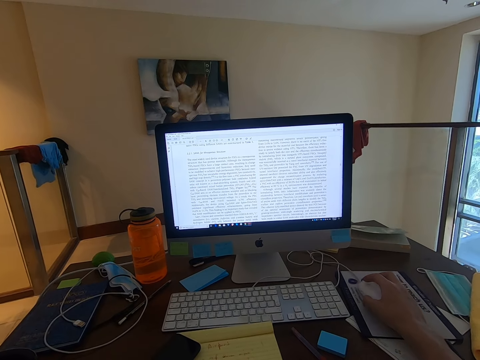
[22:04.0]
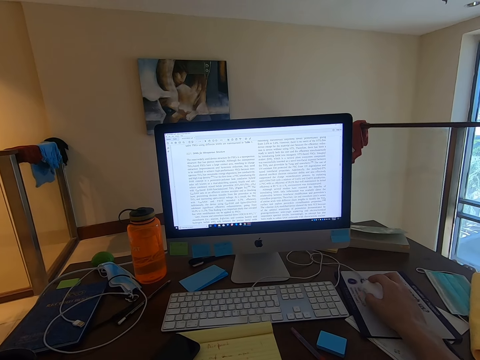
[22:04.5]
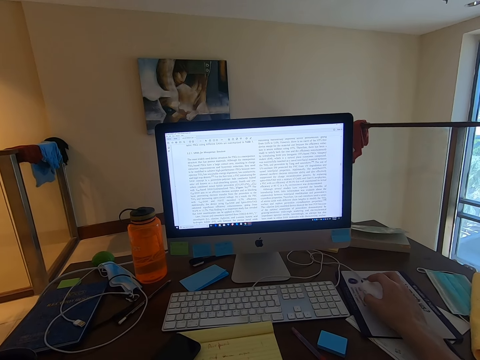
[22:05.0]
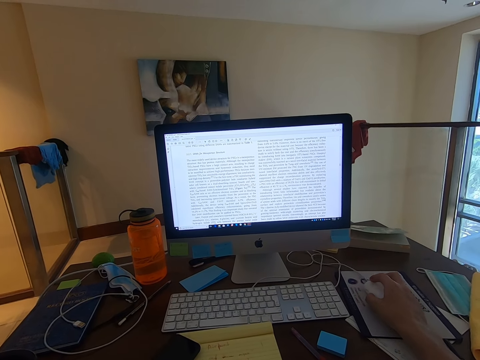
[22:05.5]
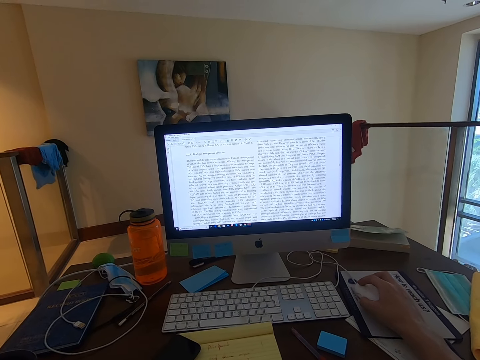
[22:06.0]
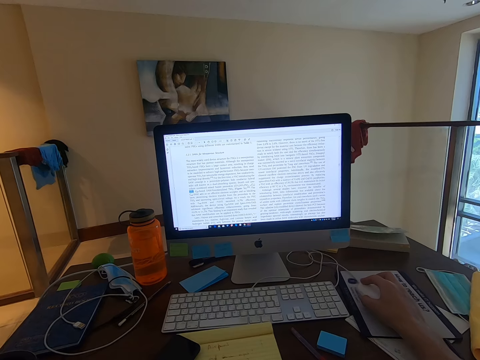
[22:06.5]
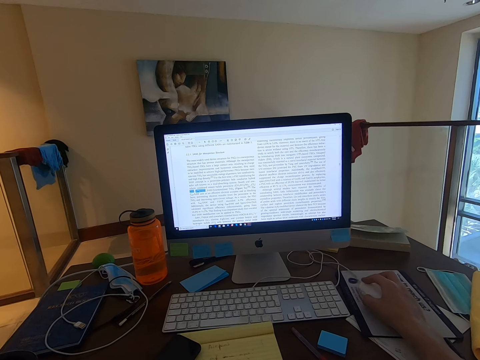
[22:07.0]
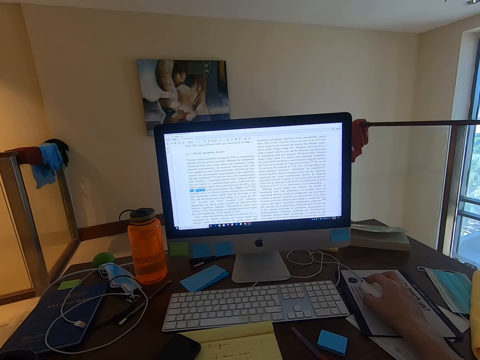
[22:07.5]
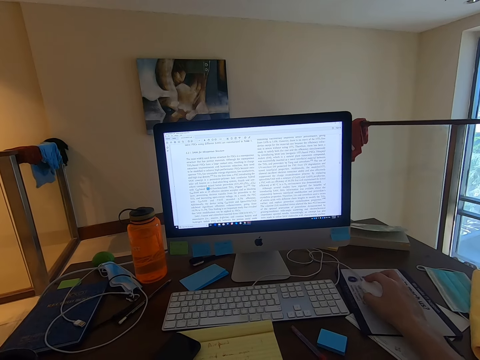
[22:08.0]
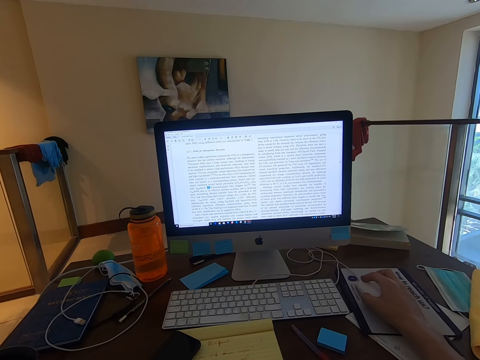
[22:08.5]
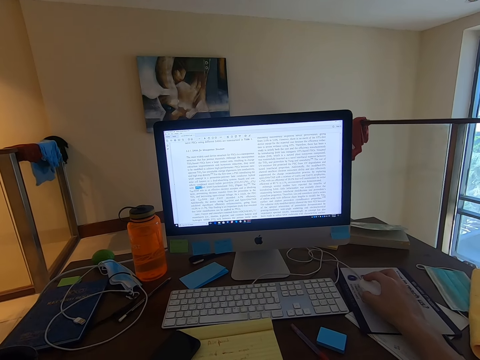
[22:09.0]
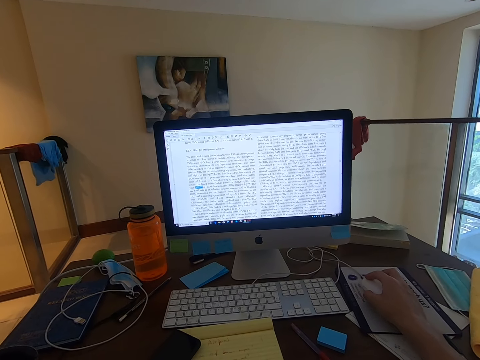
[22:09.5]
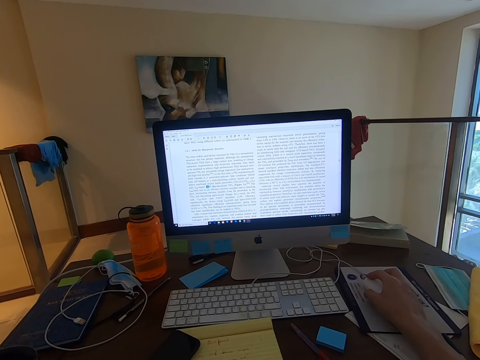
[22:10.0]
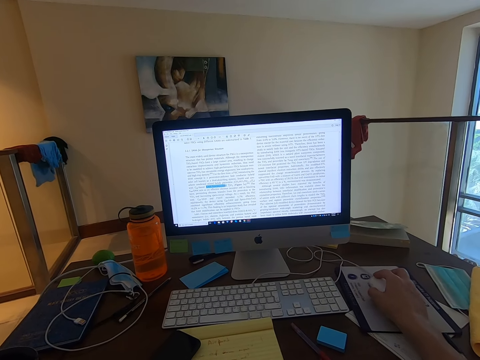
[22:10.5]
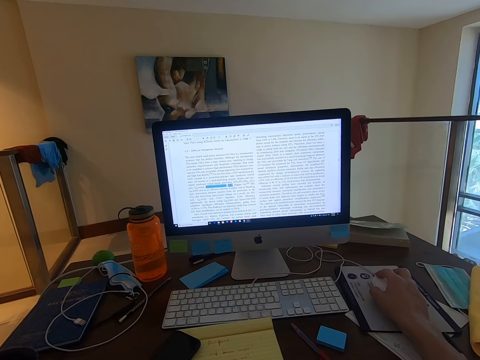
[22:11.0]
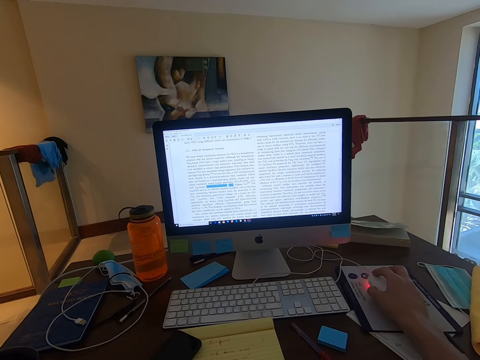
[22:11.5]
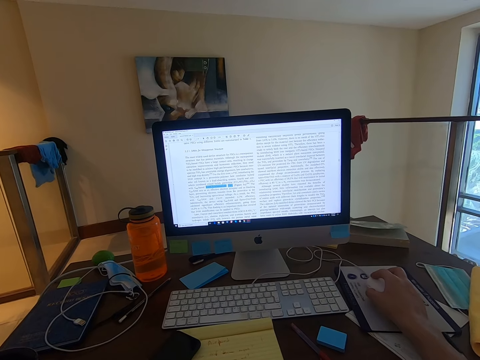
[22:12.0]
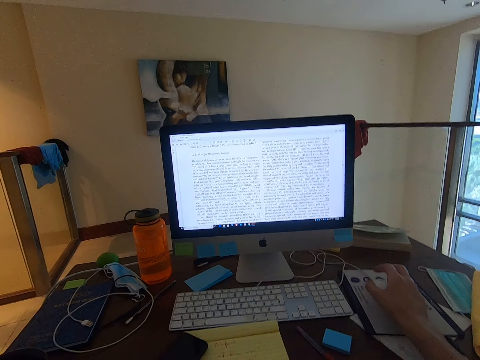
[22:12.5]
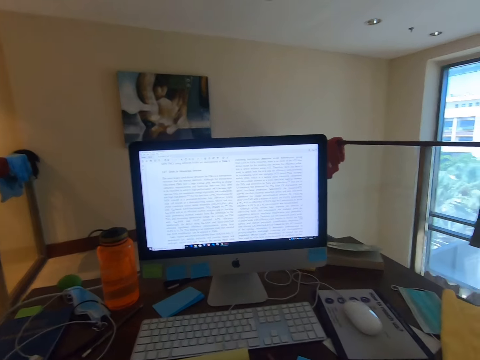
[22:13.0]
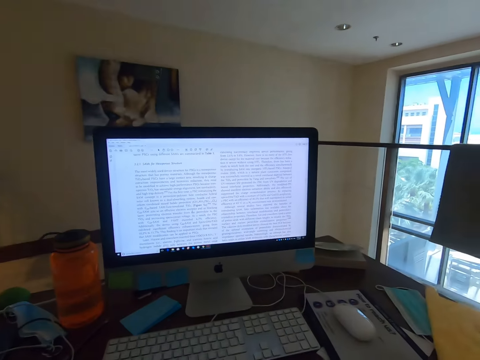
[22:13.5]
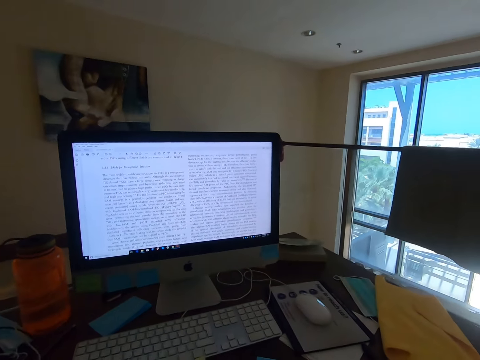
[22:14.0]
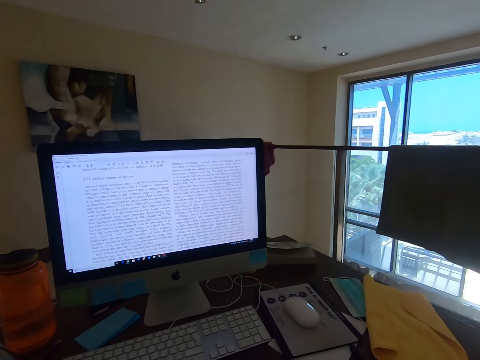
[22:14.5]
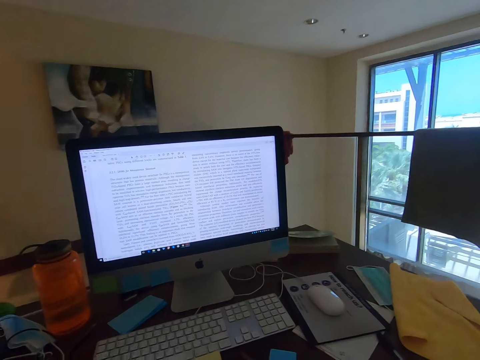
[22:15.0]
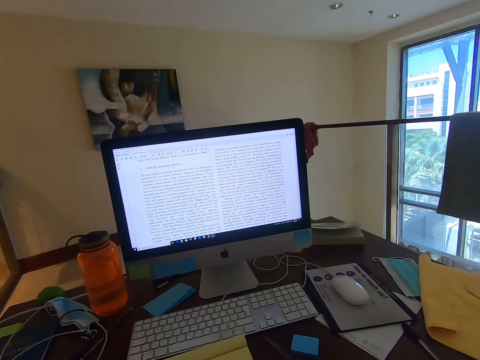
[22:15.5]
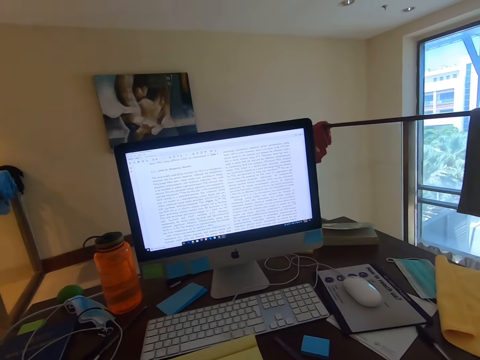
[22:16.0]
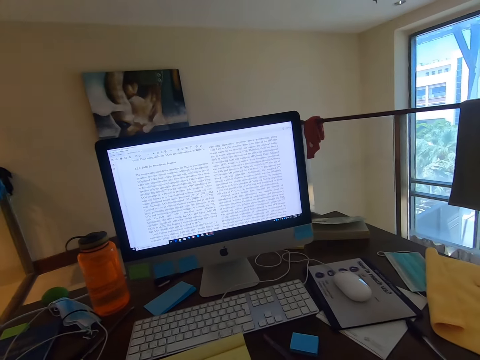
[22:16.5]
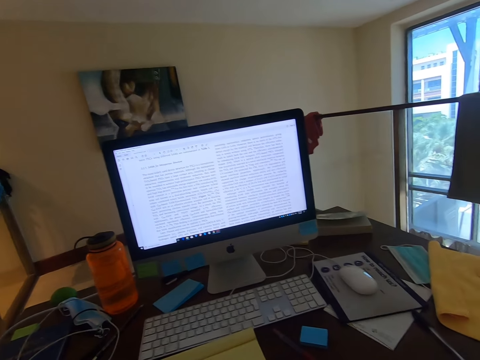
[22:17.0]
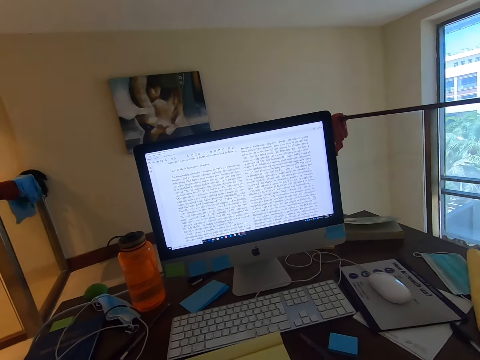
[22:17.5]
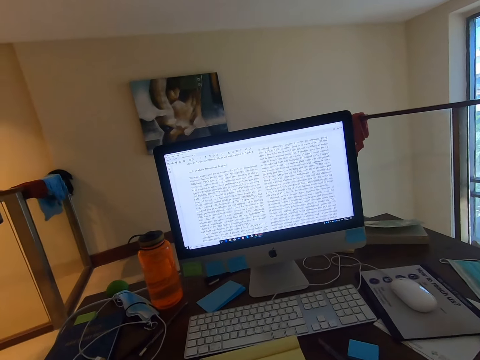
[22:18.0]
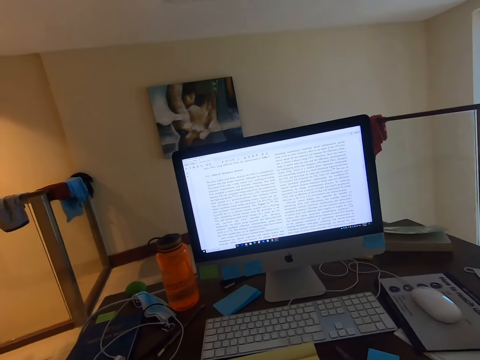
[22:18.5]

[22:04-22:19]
The camera wearer lifts their hand from the mouse. They stare at the computer's screen. They look around.

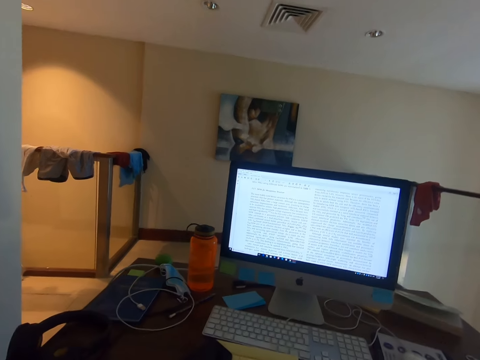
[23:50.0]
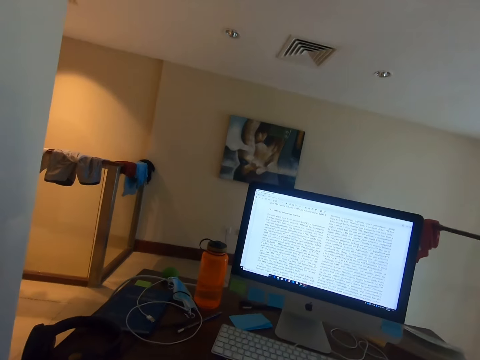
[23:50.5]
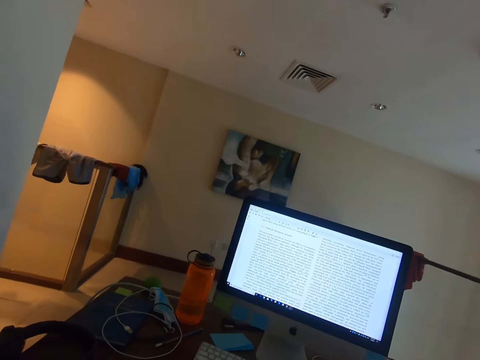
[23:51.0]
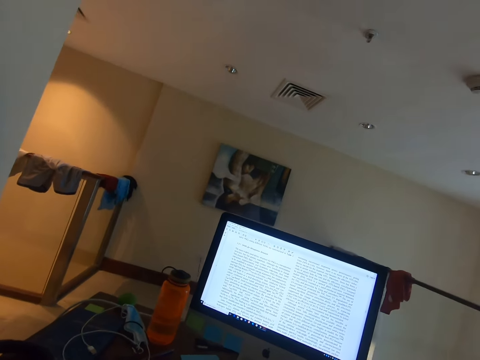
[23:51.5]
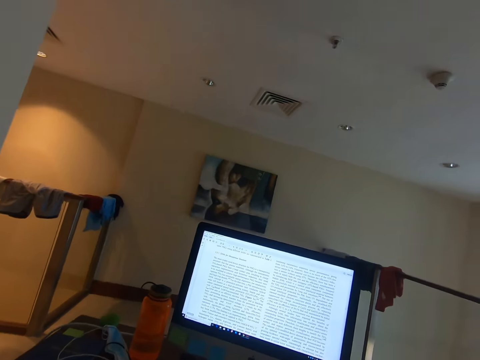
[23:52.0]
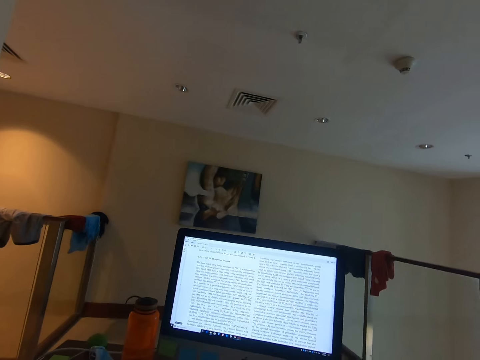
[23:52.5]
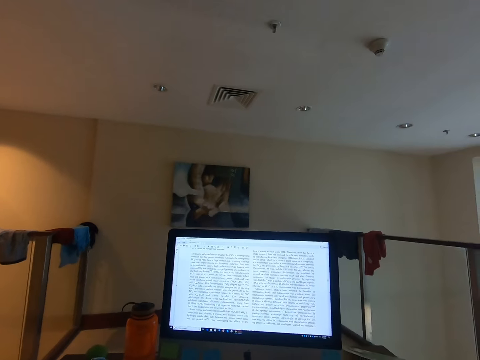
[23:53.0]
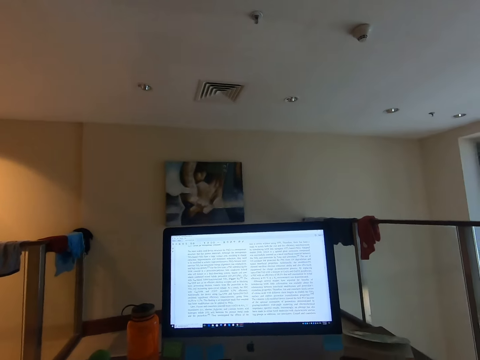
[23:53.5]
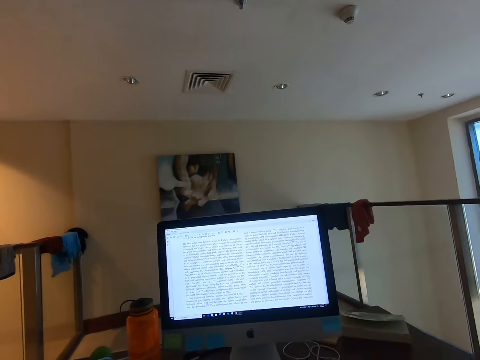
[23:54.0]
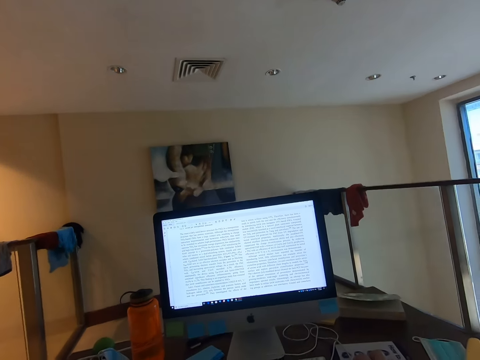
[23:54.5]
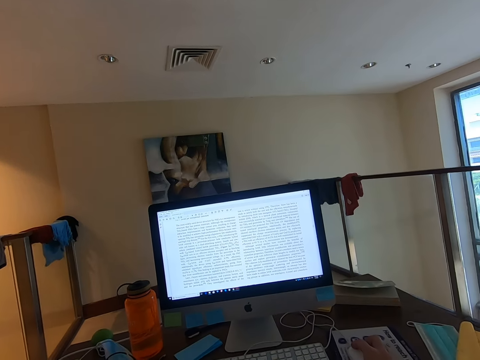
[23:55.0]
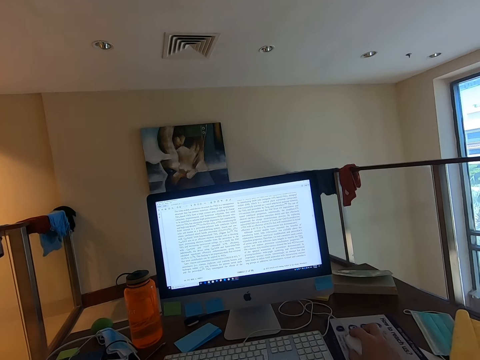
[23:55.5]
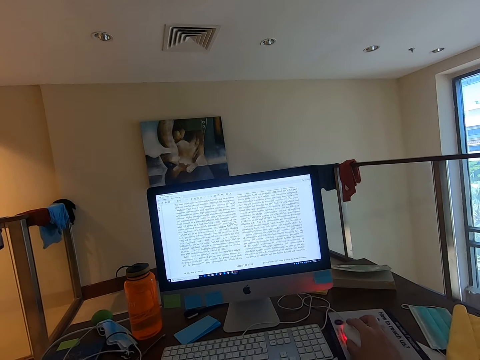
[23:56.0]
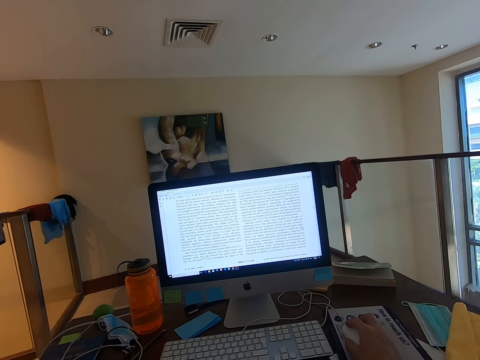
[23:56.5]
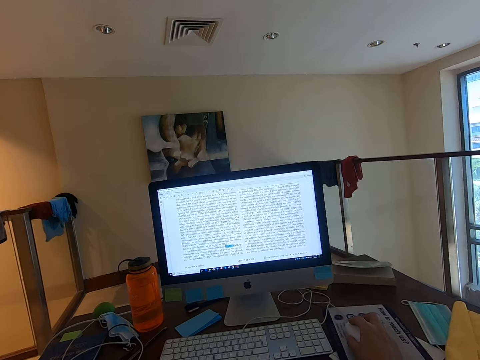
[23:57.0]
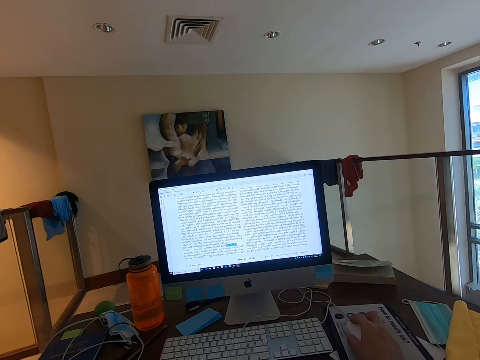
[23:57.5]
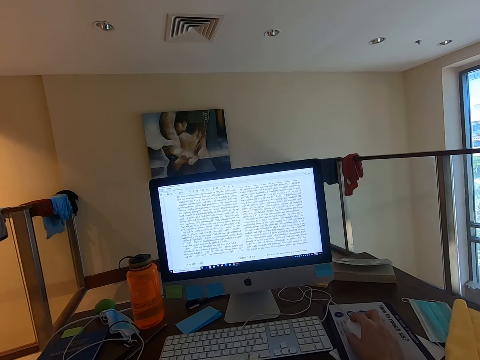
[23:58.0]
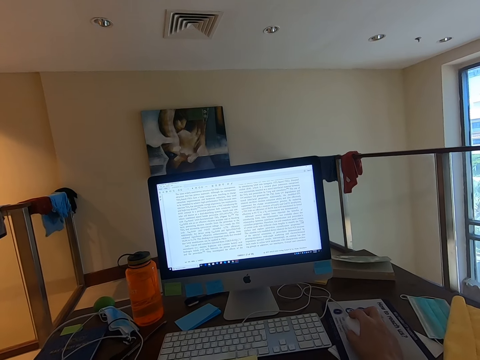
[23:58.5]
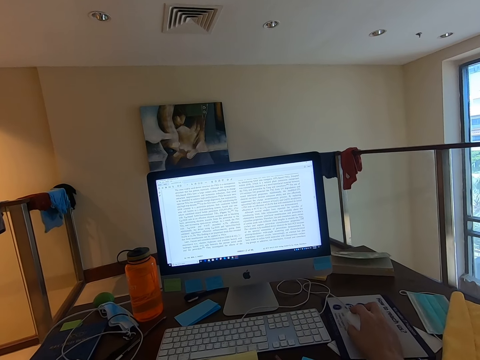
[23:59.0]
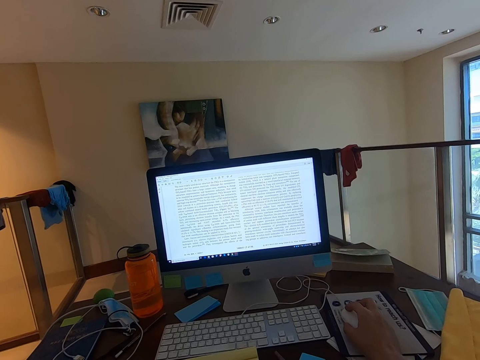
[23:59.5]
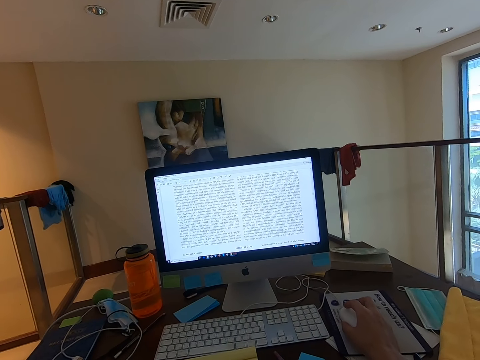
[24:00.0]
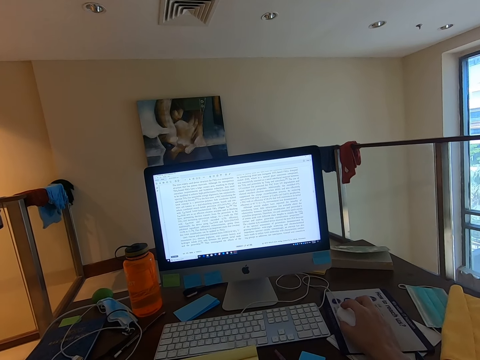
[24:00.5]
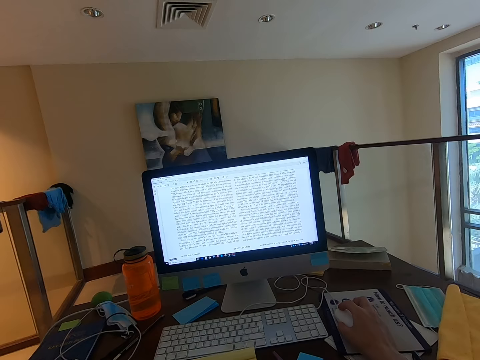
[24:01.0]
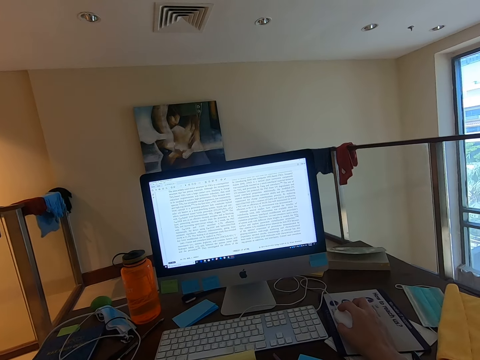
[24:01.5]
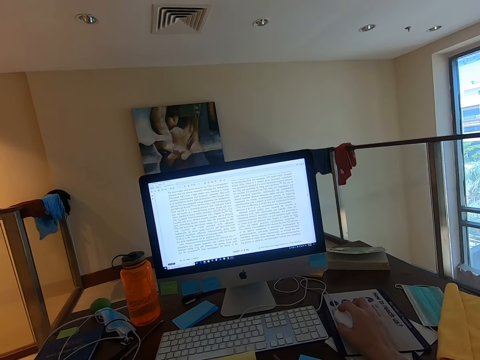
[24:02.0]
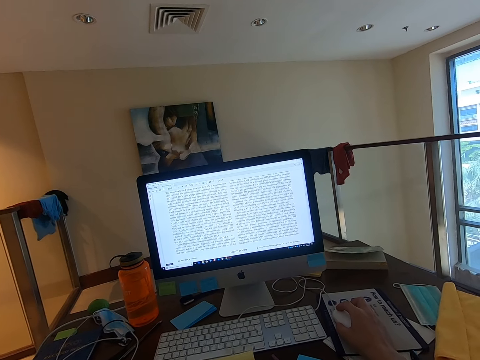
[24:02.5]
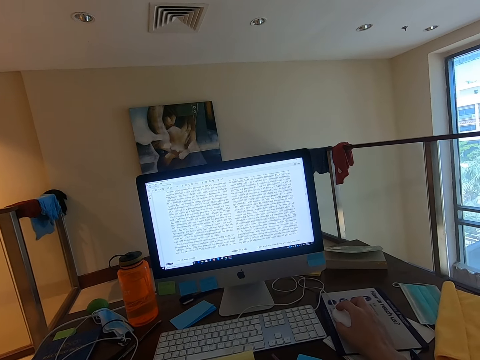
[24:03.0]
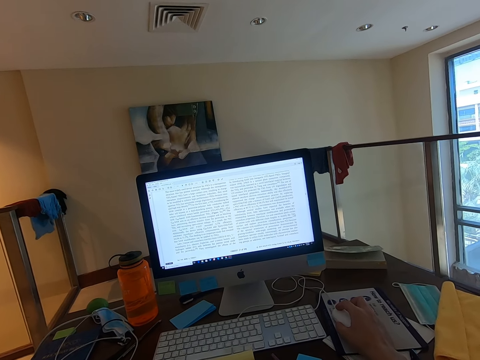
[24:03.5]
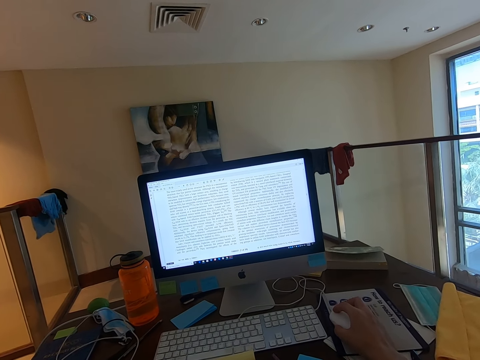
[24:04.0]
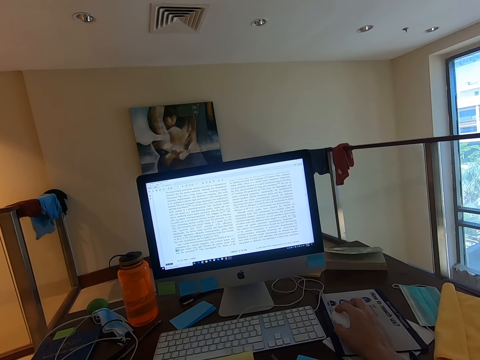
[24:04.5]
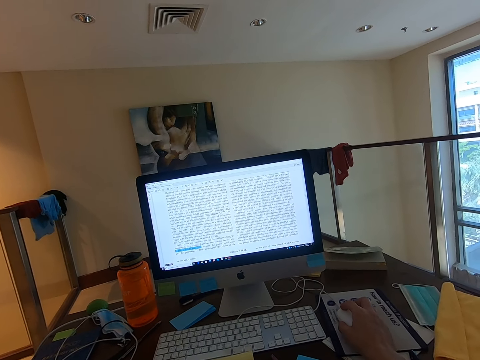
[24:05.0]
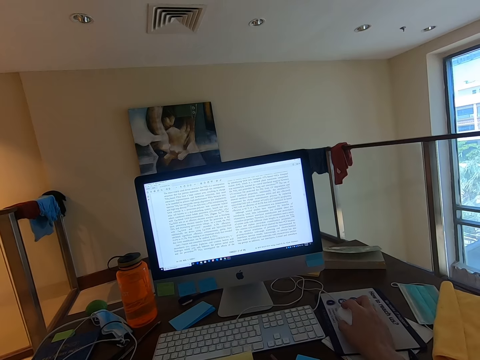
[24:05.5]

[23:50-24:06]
The camera wearer looks around. They operate the computer and use the mouse.
